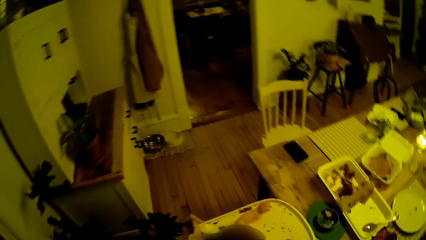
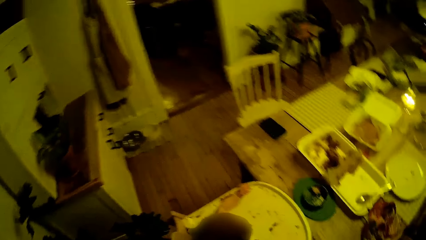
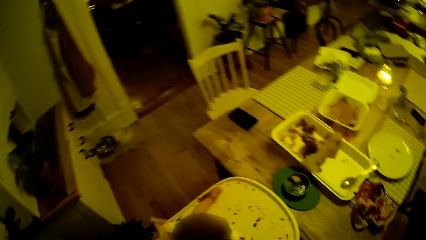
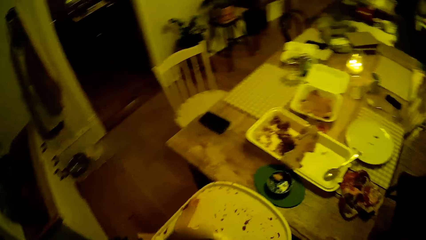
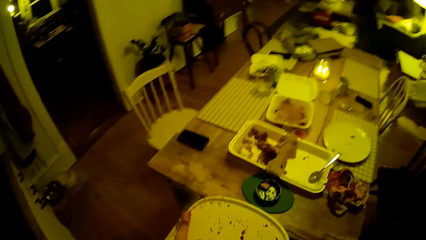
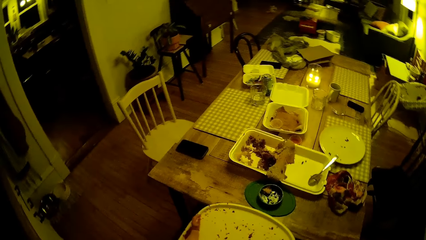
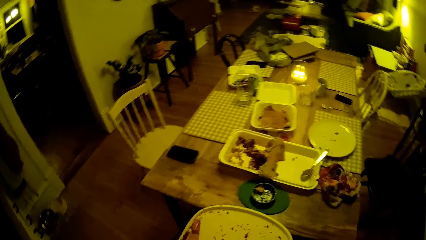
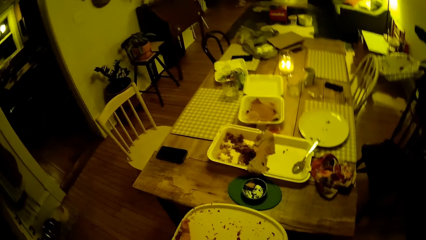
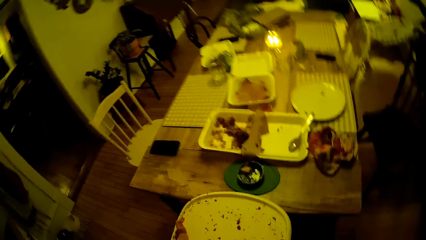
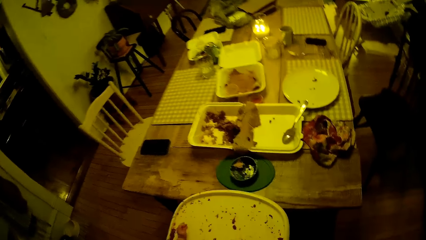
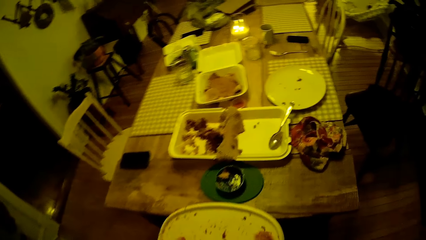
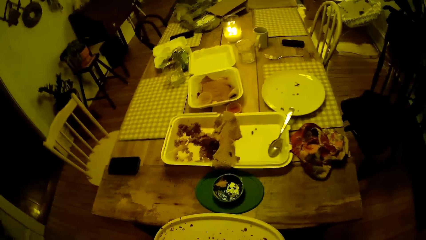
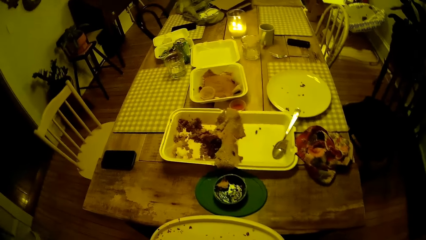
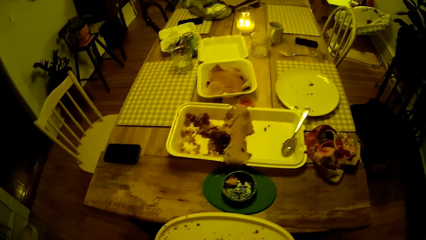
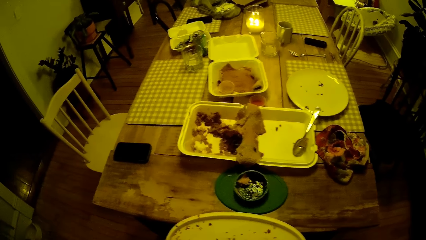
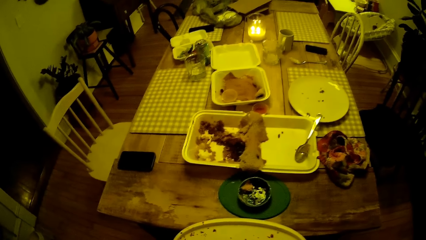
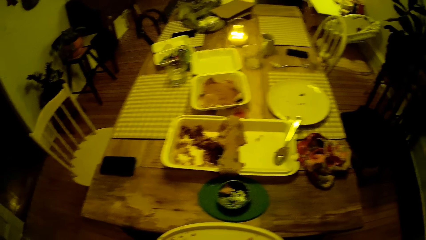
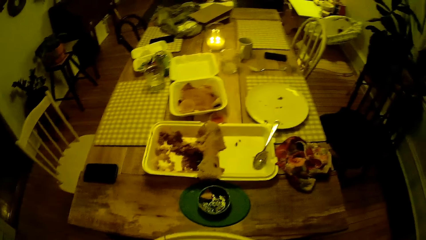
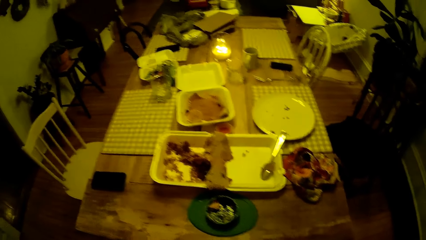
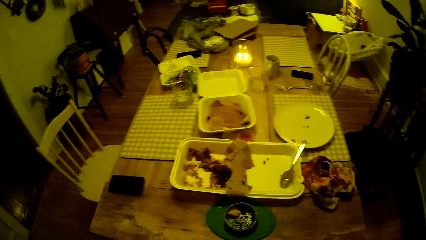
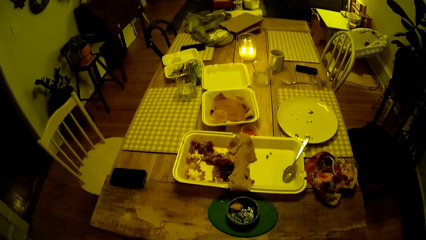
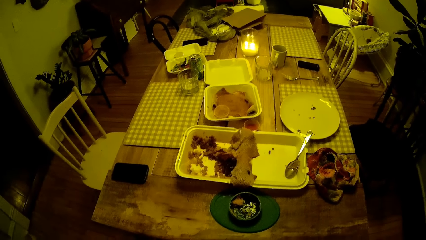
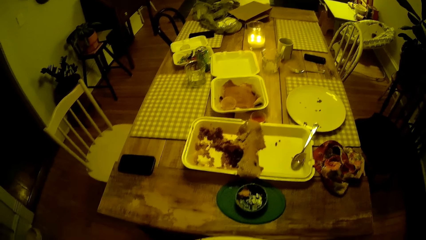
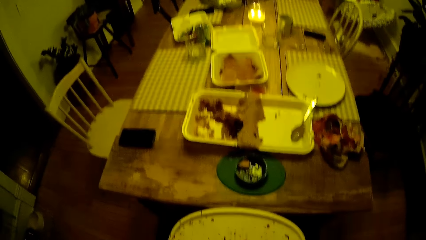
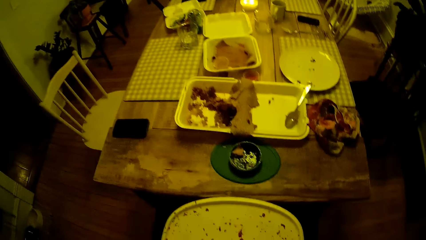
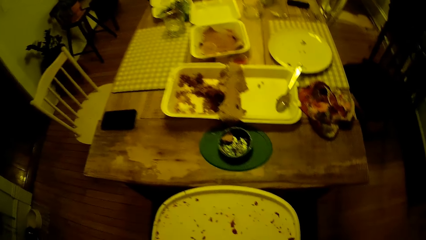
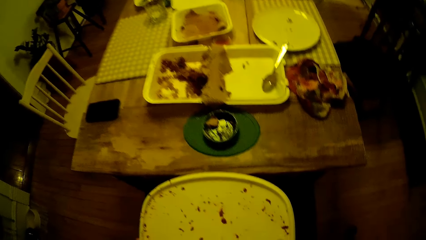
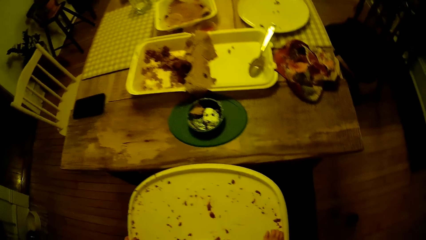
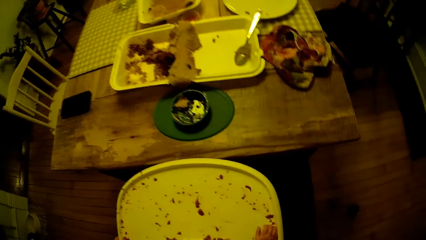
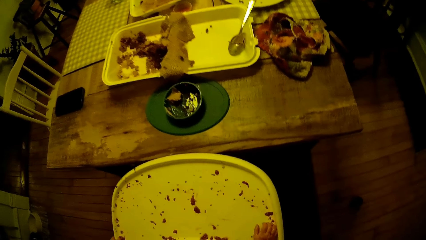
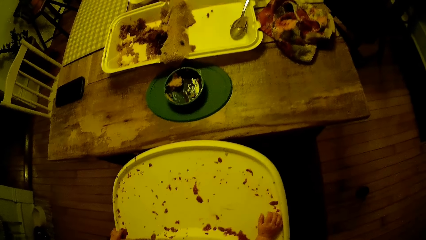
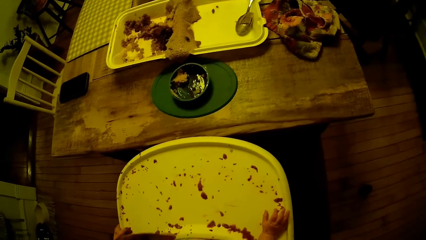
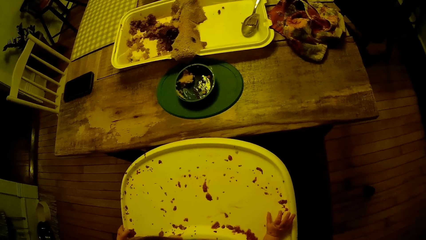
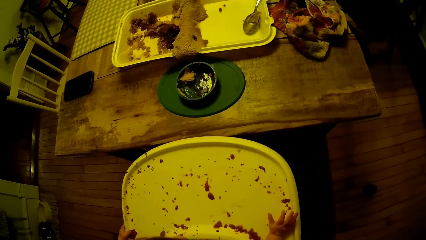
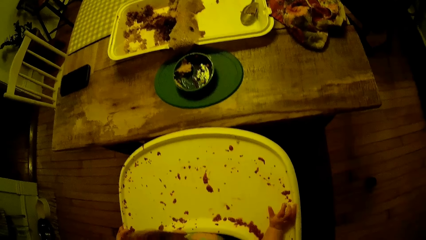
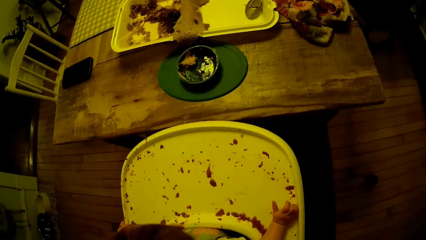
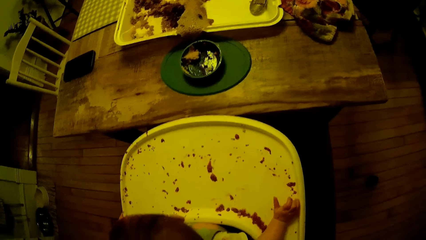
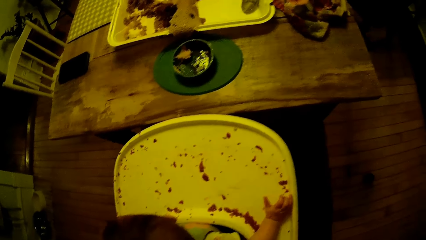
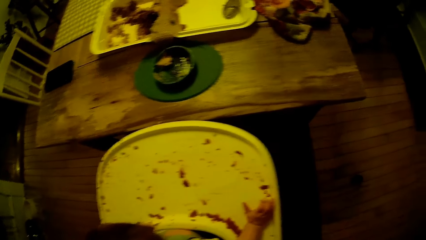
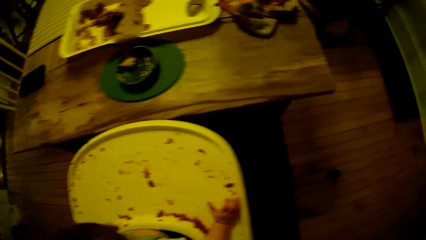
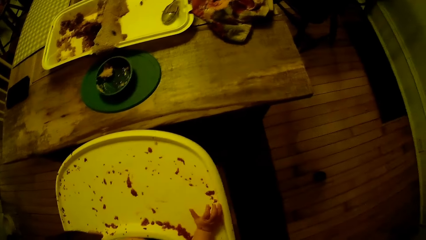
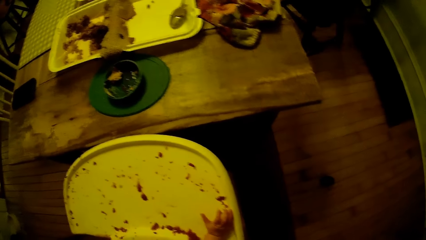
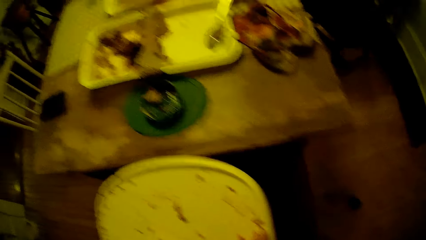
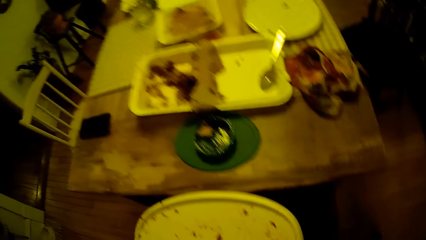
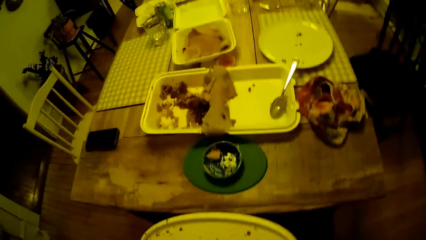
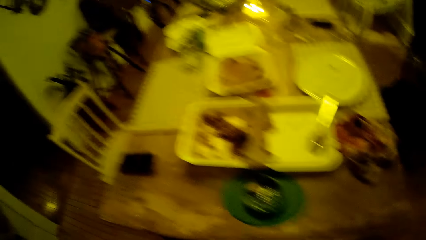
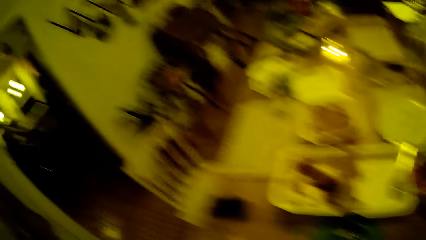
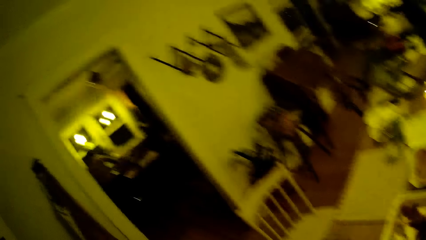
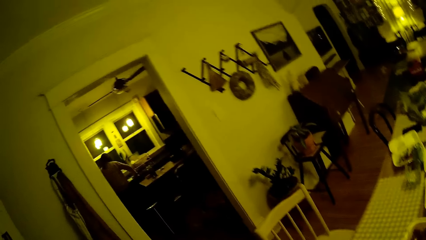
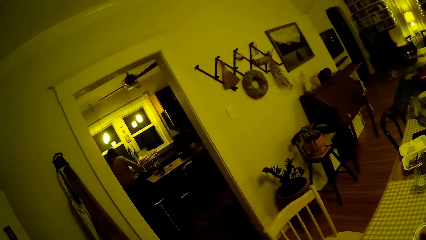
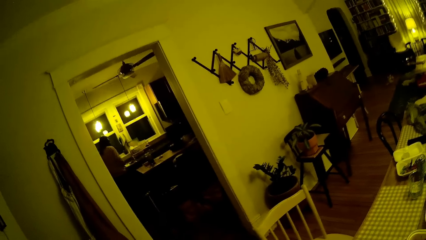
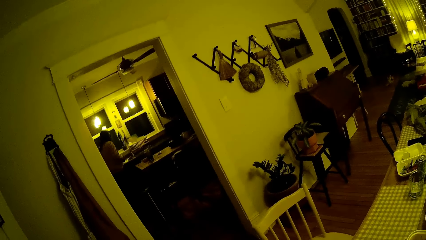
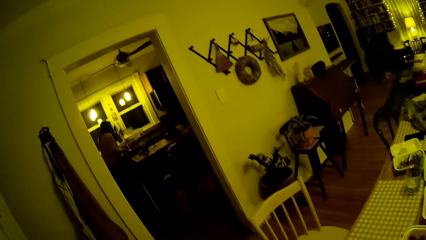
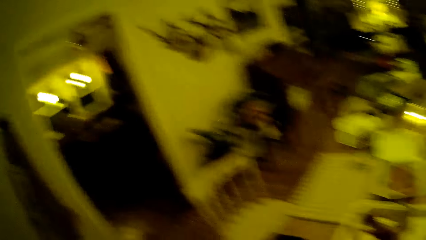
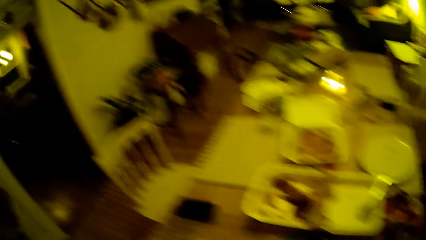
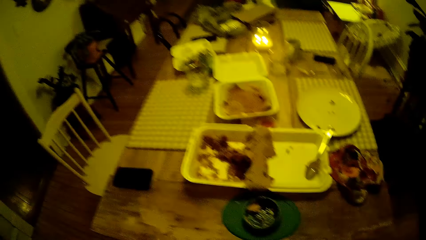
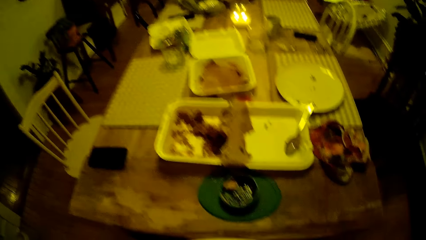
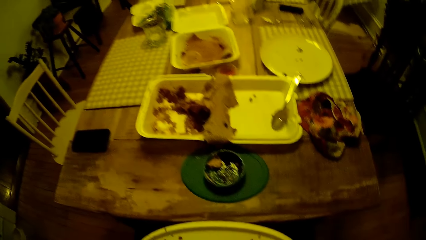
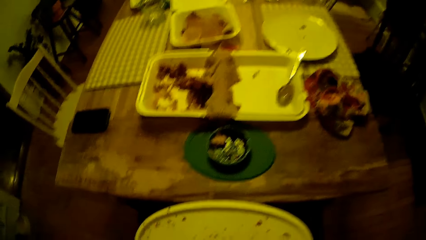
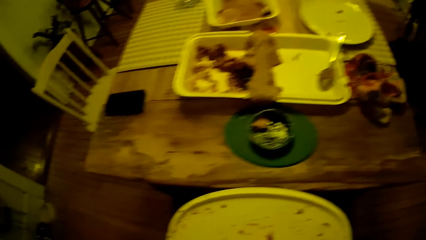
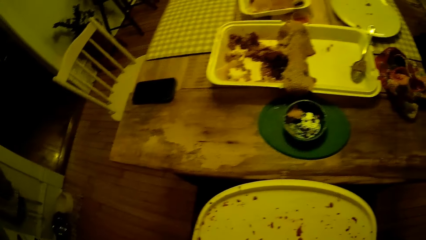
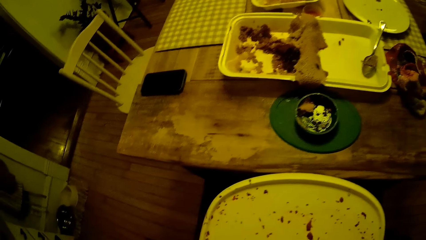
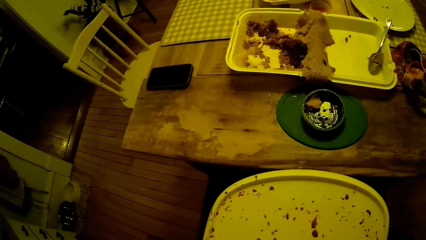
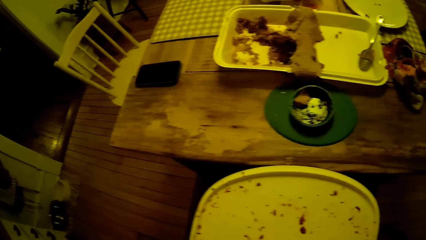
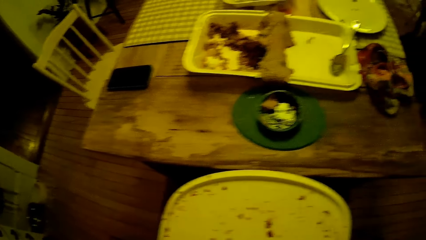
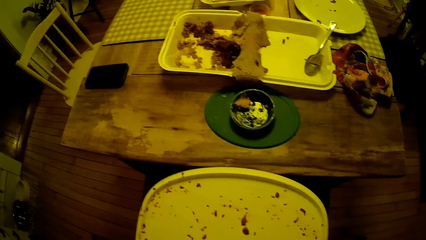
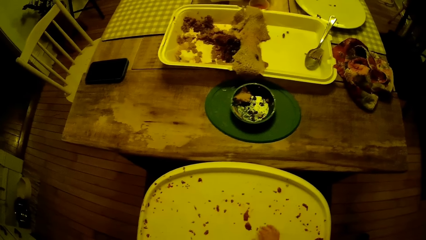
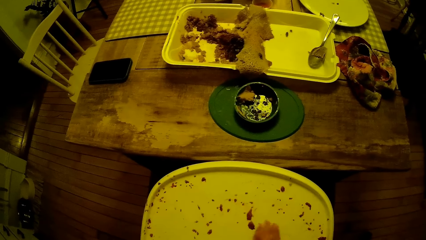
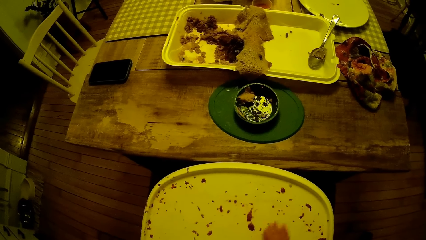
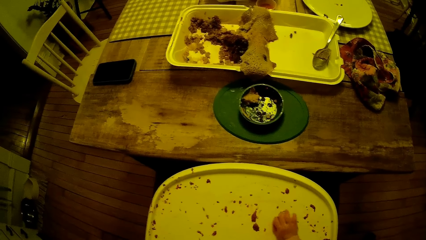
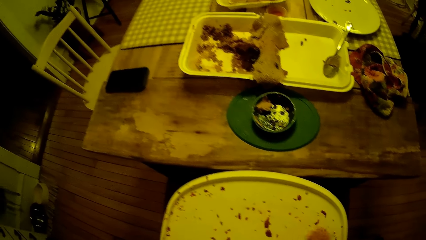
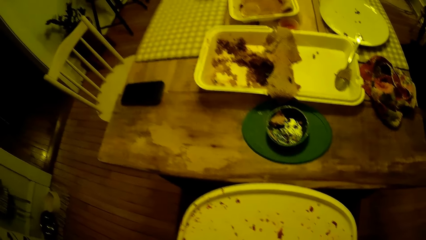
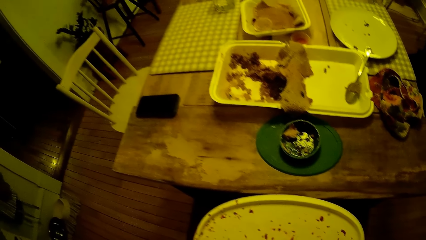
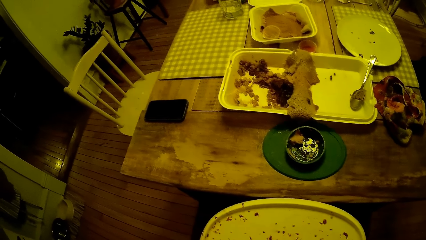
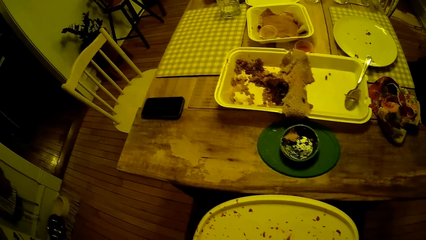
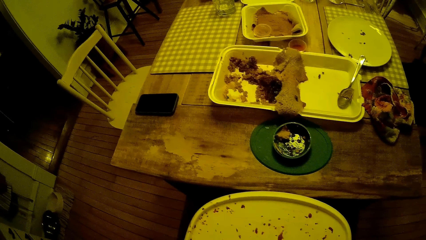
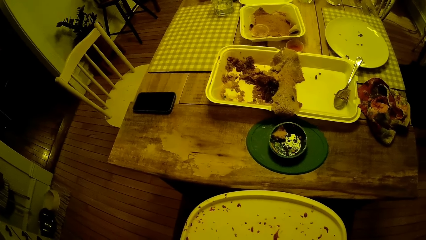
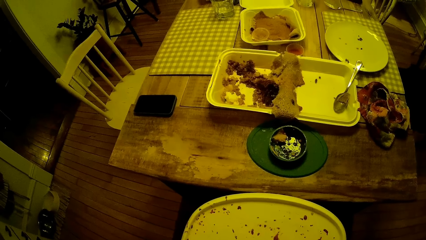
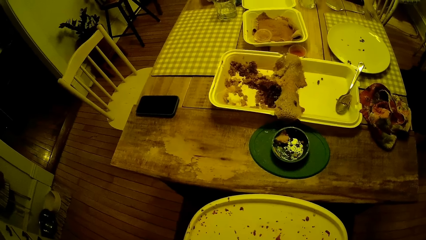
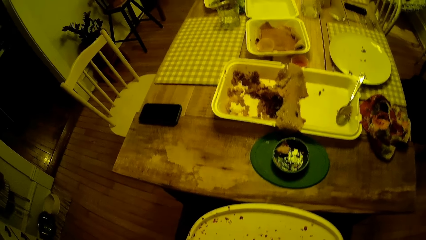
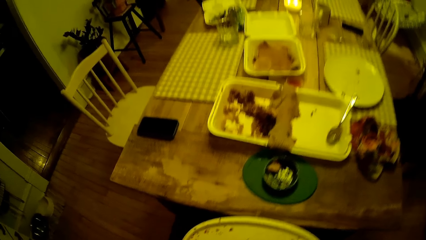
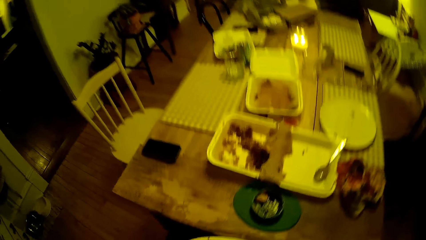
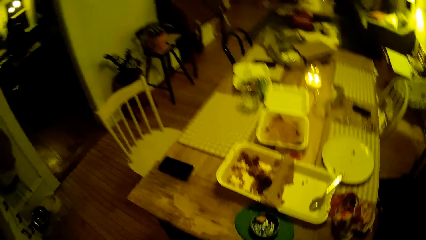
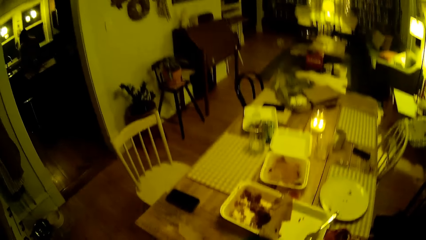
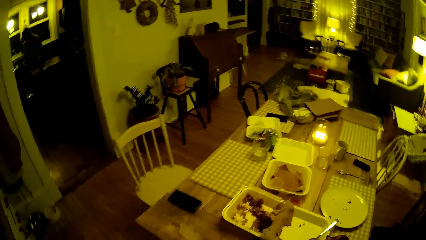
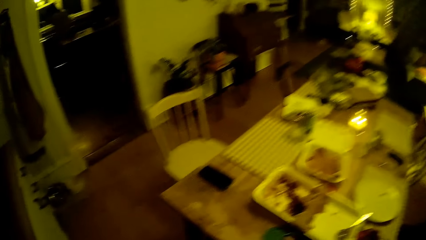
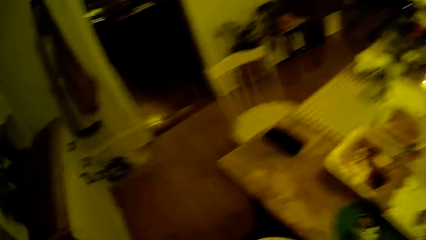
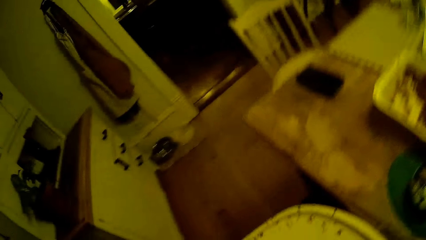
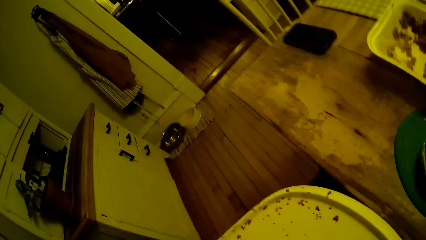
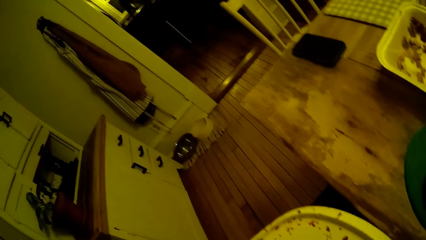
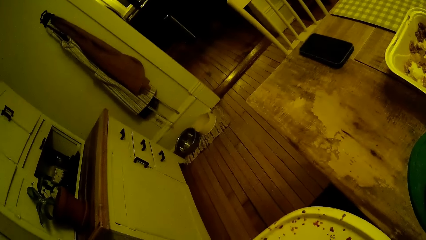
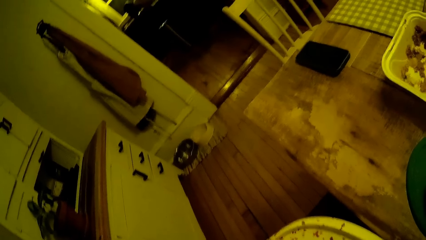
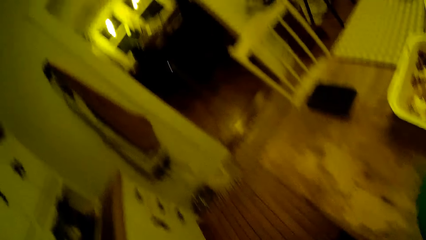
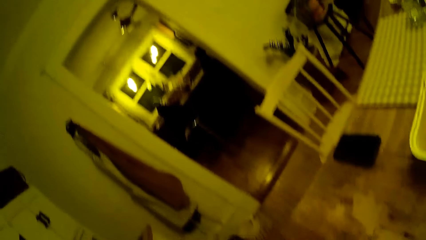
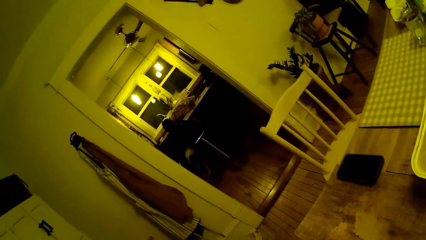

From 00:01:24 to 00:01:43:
The camera wearer converses with the woman.
